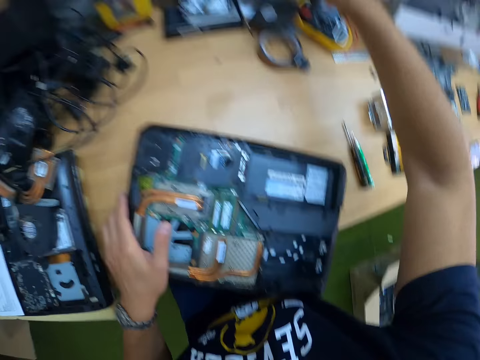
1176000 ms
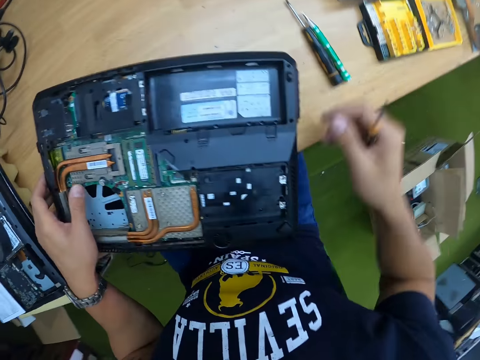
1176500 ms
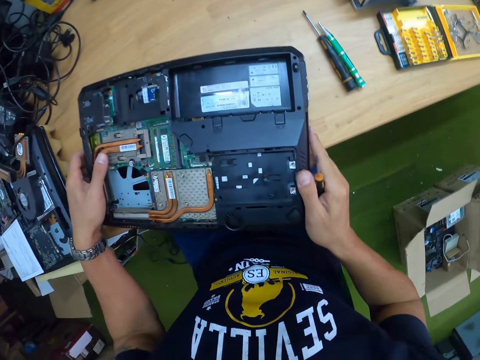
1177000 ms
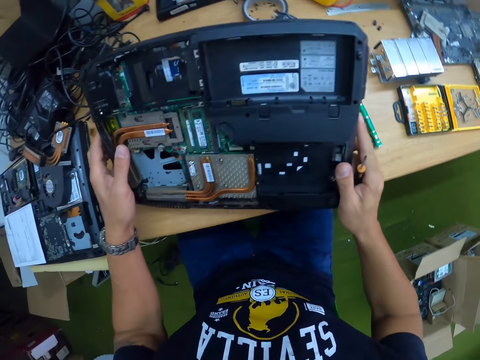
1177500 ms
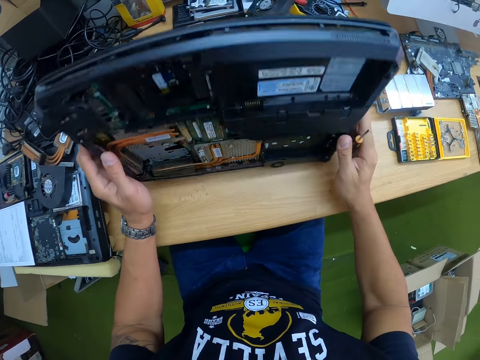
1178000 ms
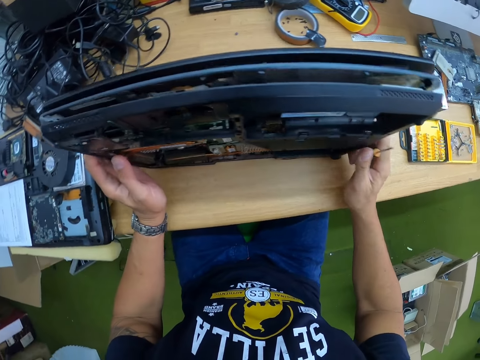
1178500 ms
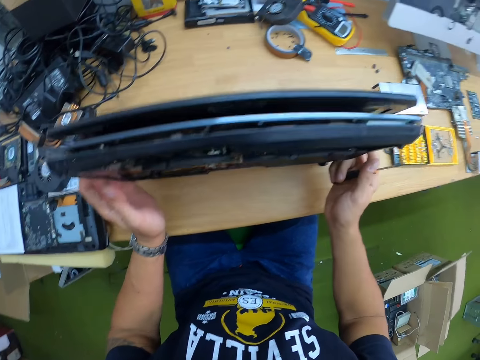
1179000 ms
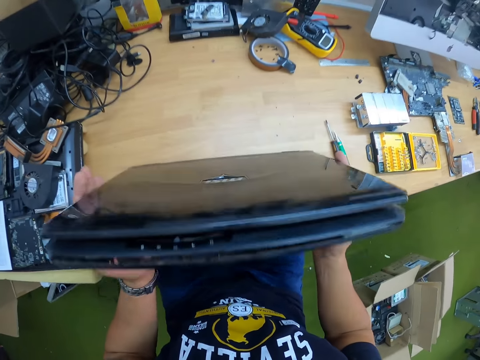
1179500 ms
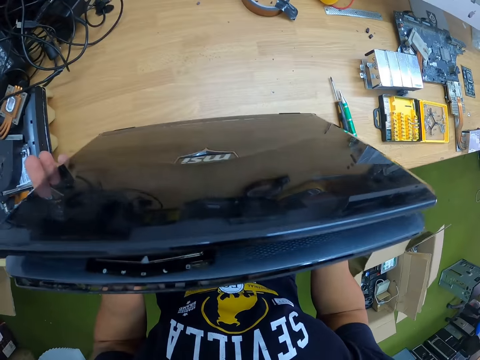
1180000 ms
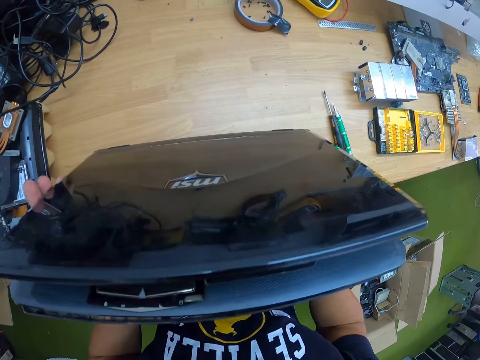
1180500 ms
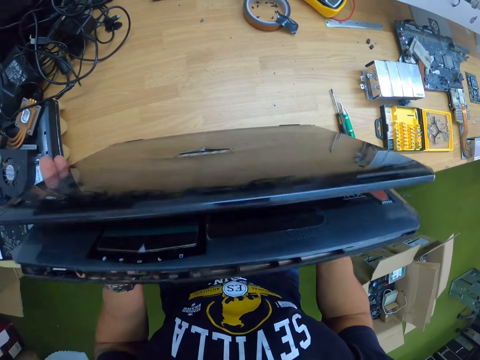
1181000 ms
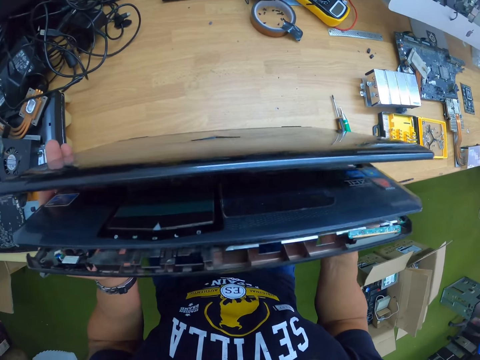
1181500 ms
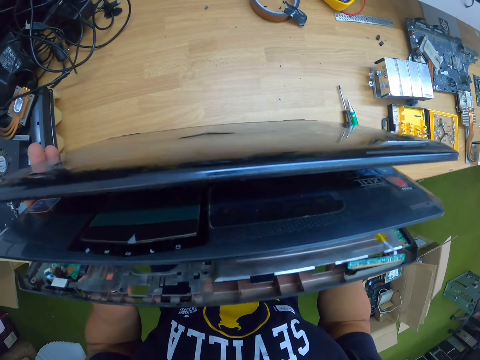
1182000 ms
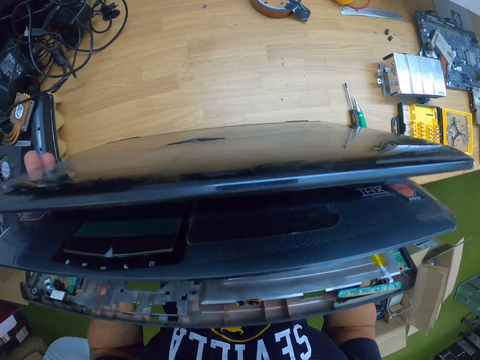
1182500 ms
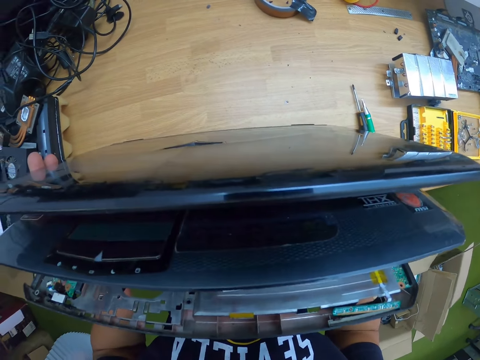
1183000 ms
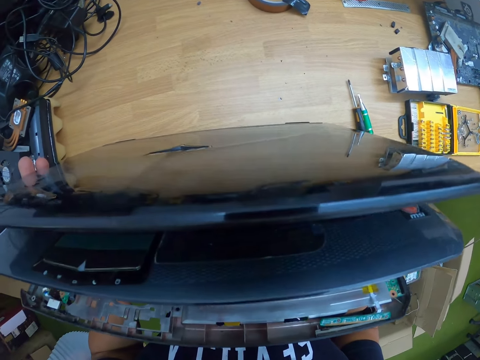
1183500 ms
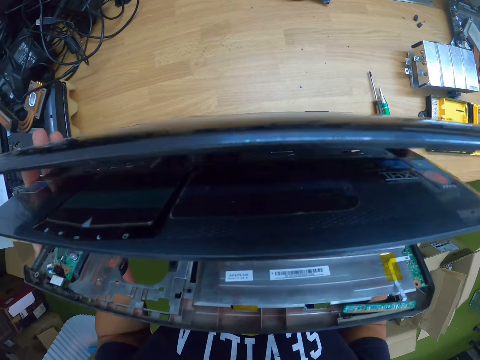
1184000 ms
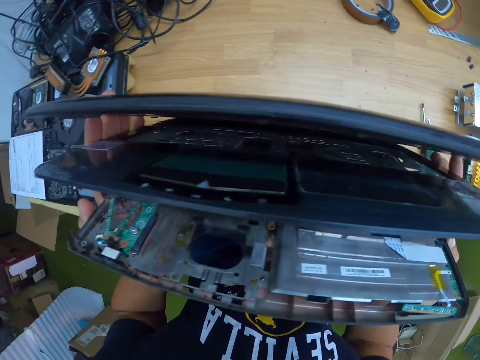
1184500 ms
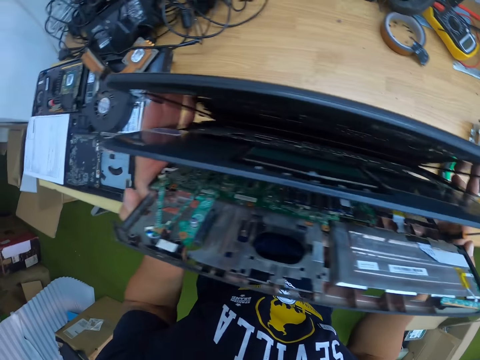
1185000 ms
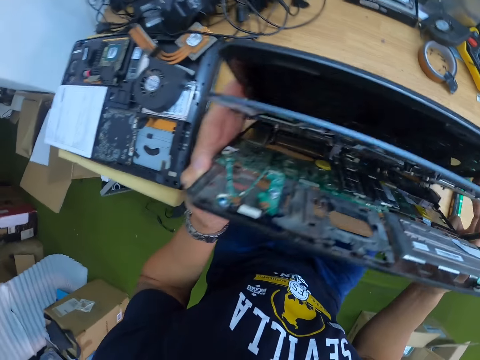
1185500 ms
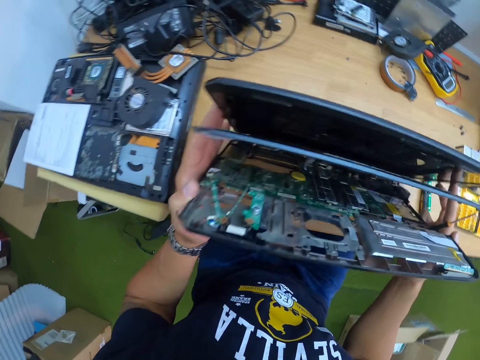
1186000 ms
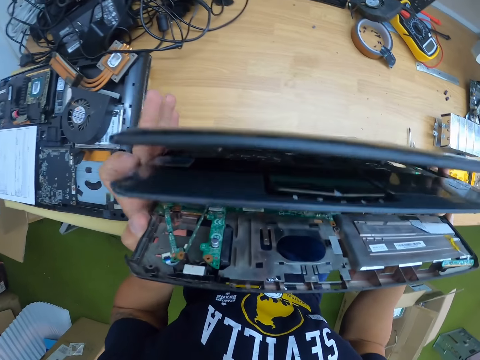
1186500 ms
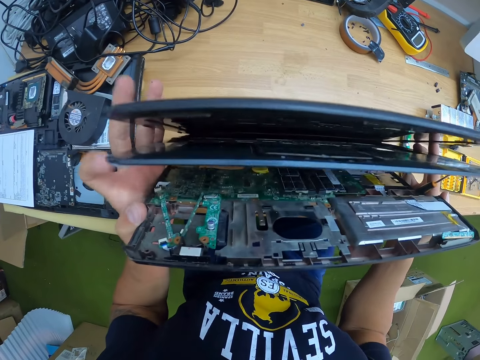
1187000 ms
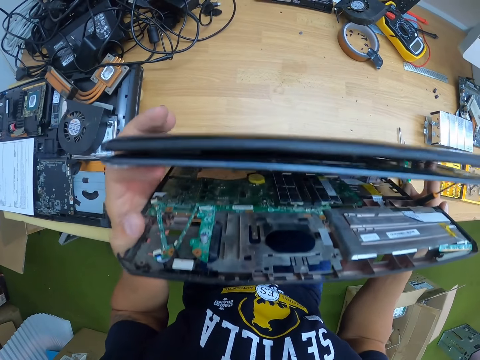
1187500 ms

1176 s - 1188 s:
The camera wearer turns the laptop on the table with both hands. He examines the laptop on the table with both hands. He opens the laptop.

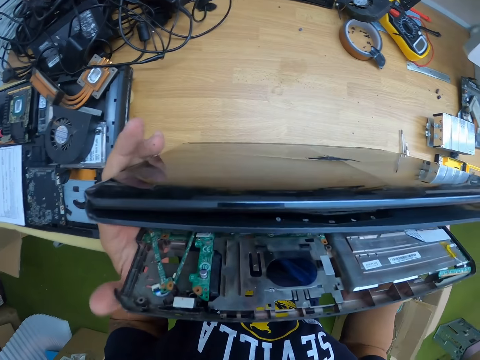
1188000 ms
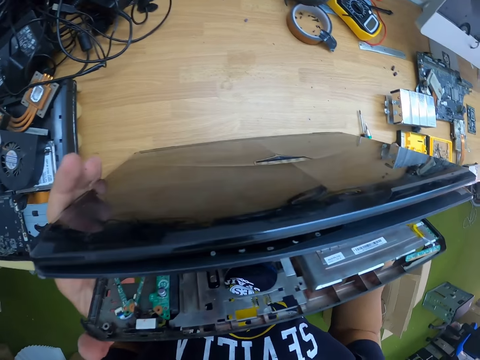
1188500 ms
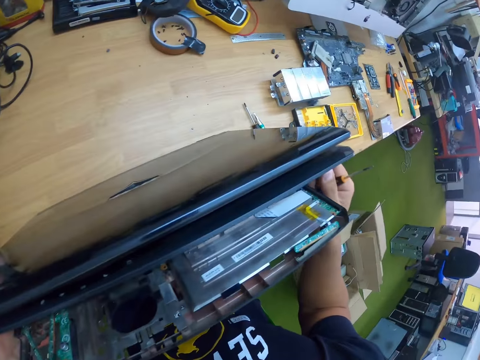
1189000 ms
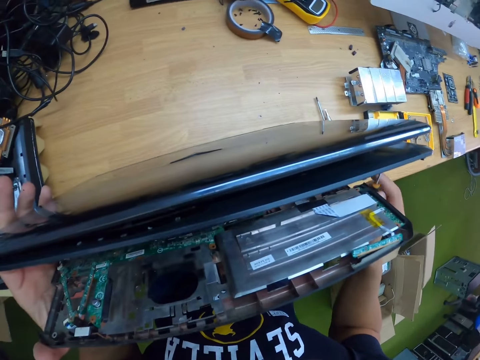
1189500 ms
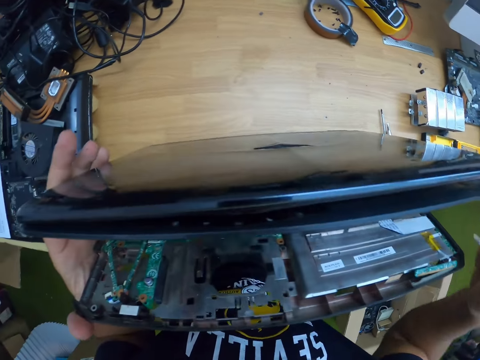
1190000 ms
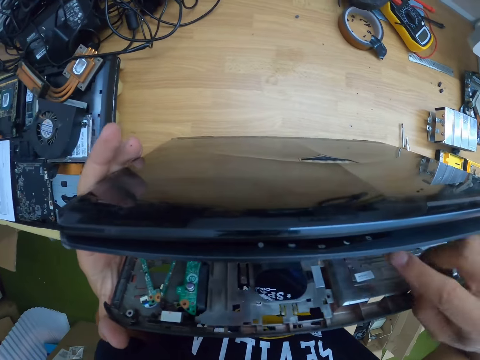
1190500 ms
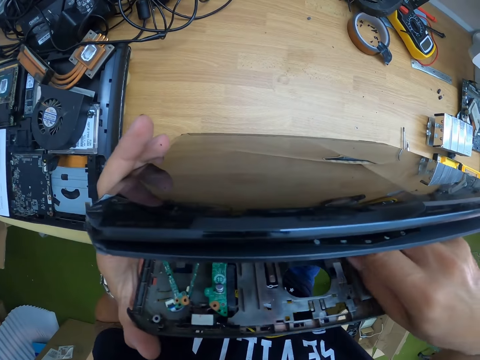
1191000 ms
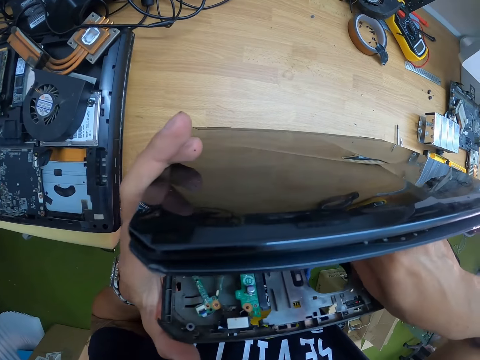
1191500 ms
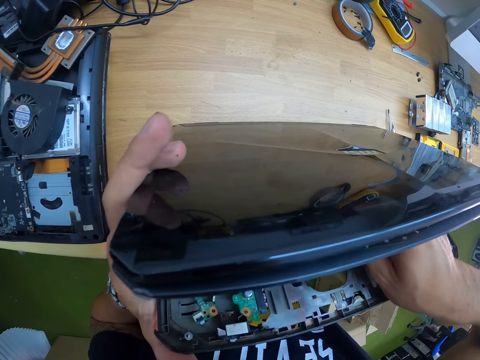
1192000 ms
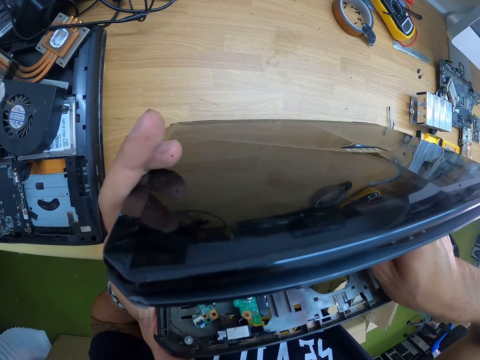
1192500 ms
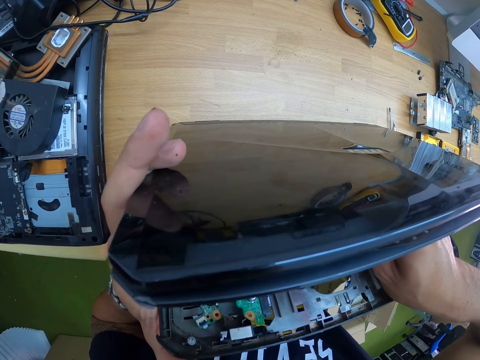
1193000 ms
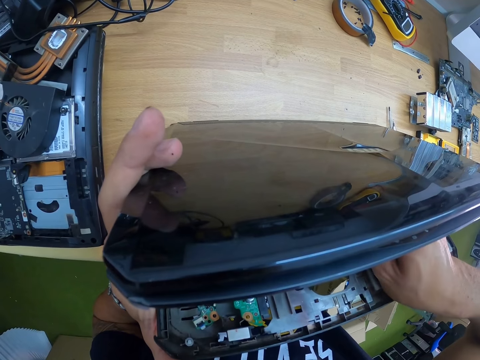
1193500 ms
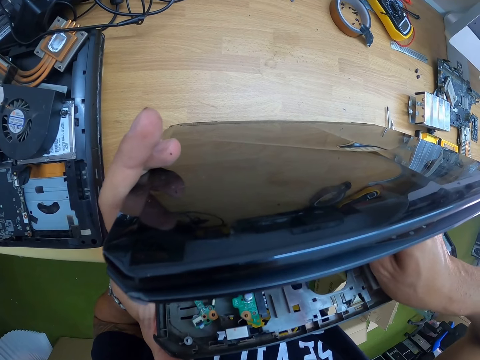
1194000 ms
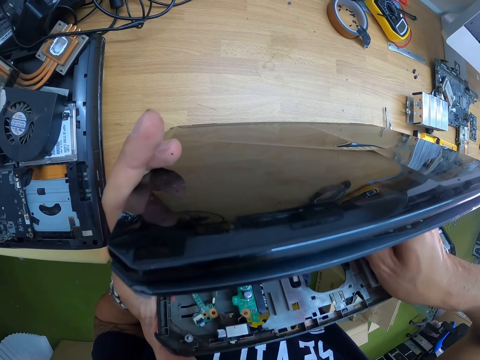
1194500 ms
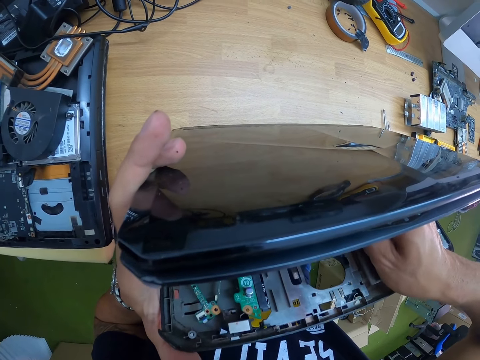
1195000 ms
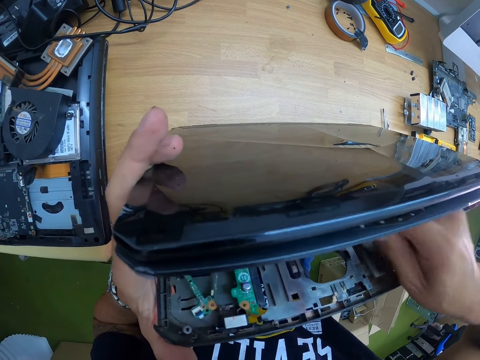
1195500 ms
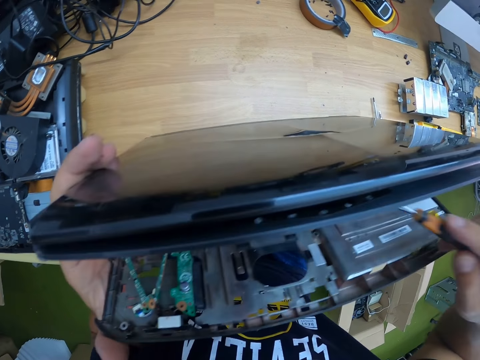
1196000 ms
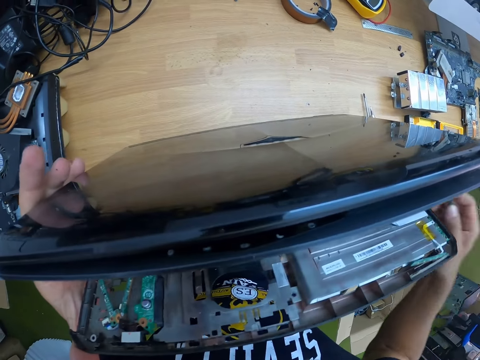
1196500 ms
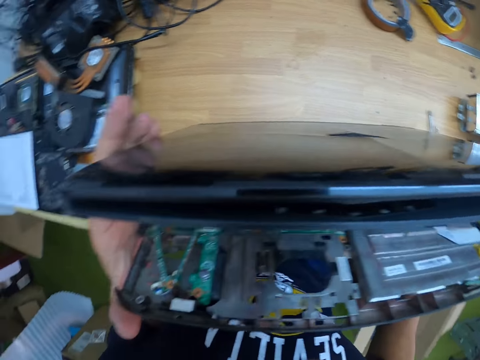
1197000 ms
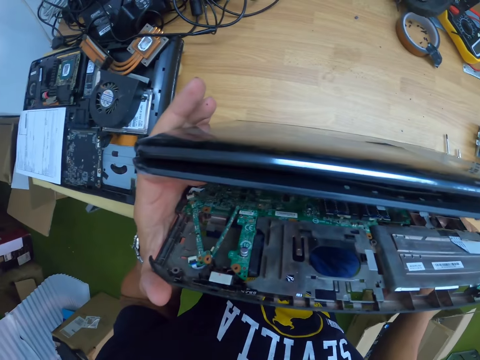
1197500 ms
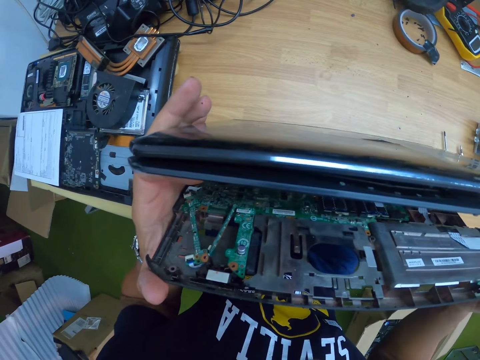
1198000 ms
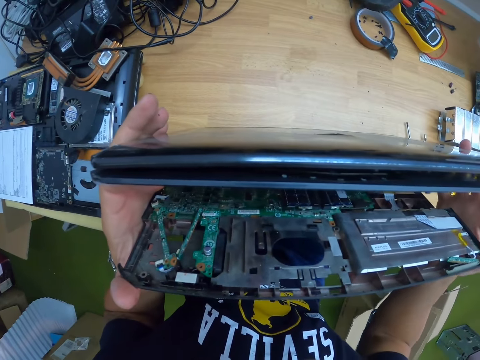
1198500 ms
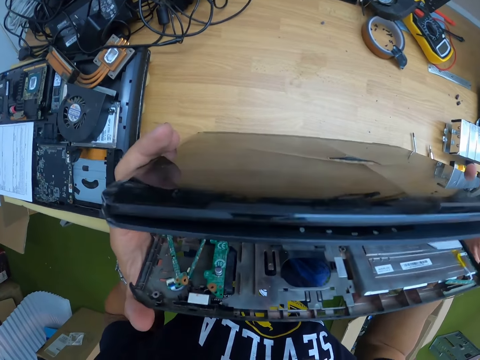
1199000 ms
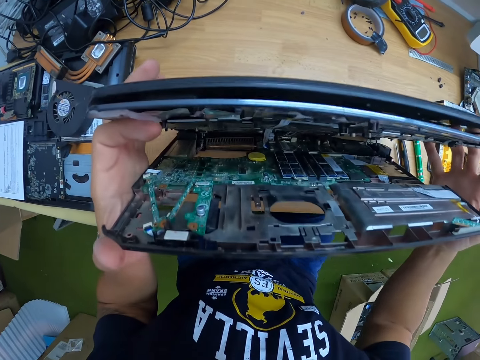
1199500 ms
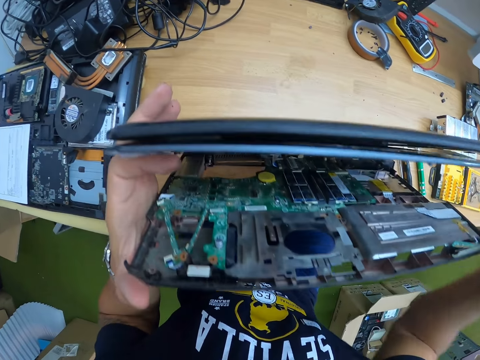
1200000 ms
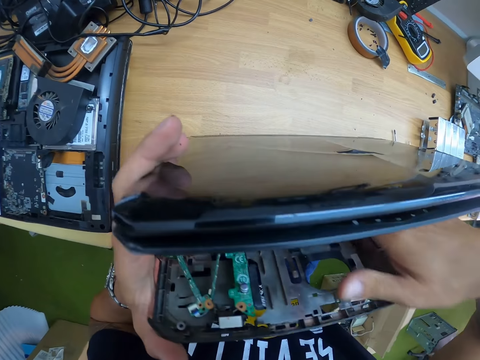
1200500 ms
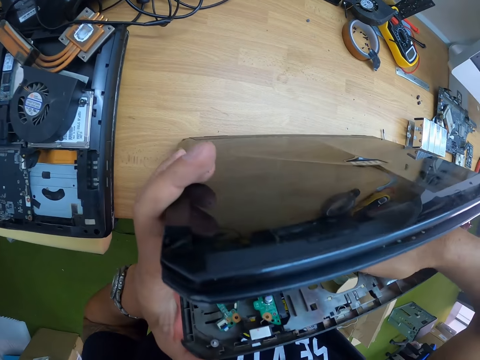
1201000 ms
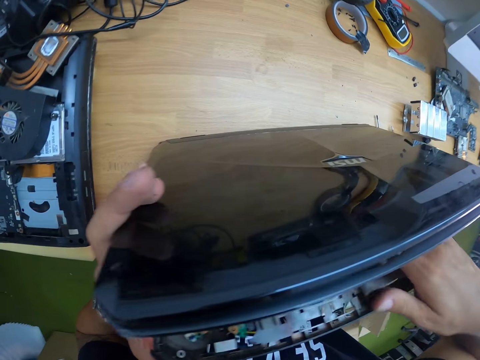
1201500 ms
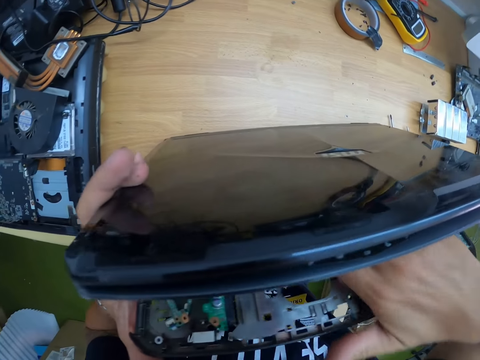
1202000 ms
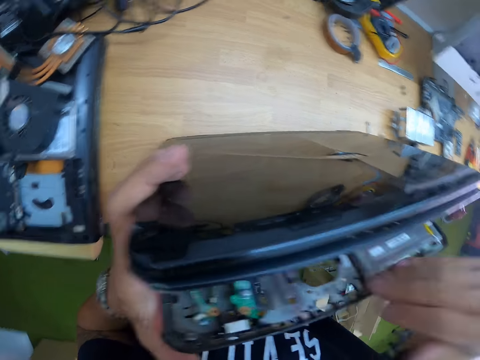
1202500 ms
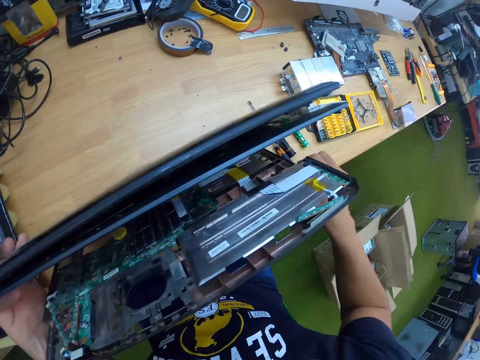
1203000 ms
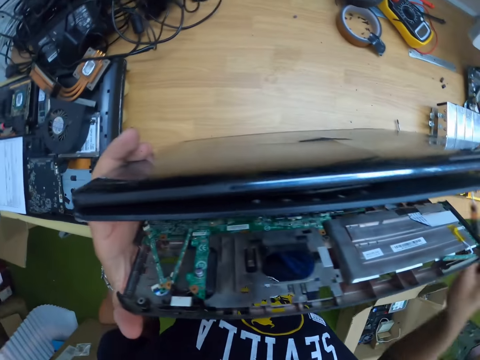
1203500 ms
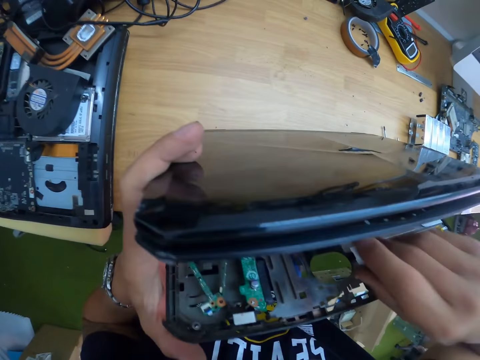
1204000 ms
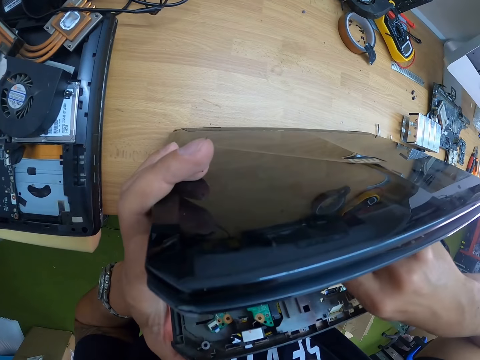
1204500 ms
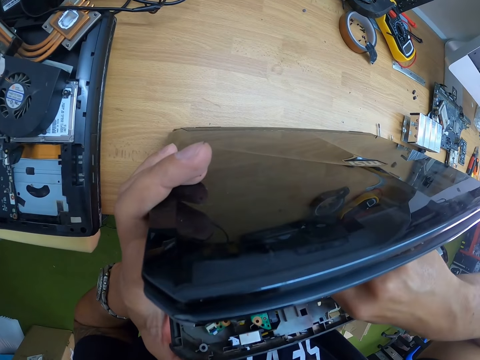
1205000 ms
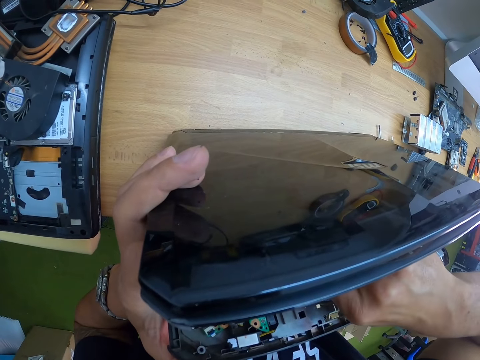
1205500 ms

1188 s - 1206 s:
The camera wearer looks at the laptop. He inserts the screwdriver in his right hand into the laptop on the table. He repairs the laptop. He drops the screwdriver in his right hand on the table. He examines the laptop on the table with both hands. He puts his right hand into the laptop. He takes the screwdriver from the table with his right hand. He inserts the screwdriver in his right hand into the laptop on the table.
